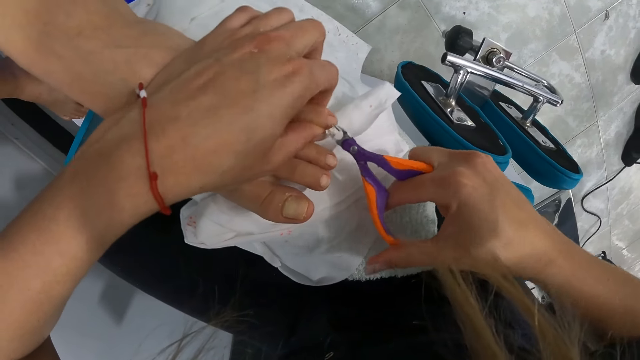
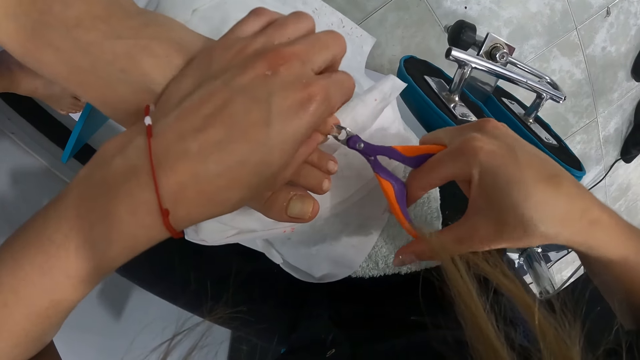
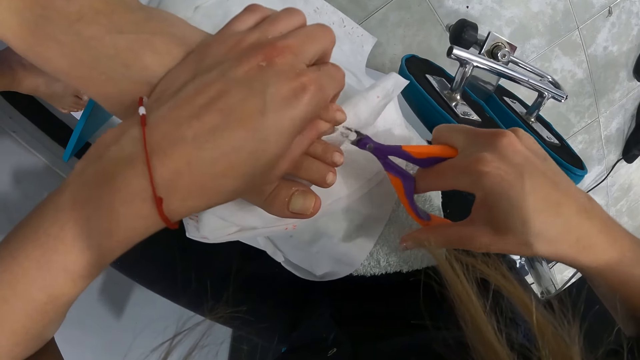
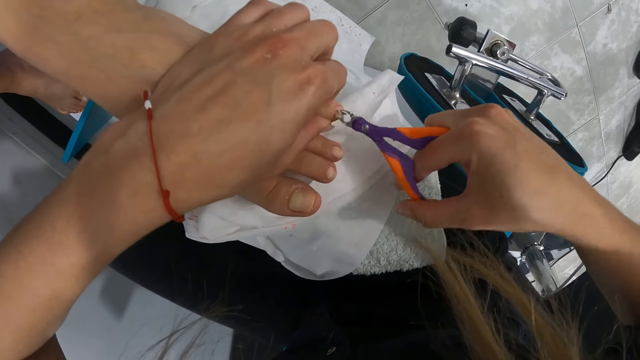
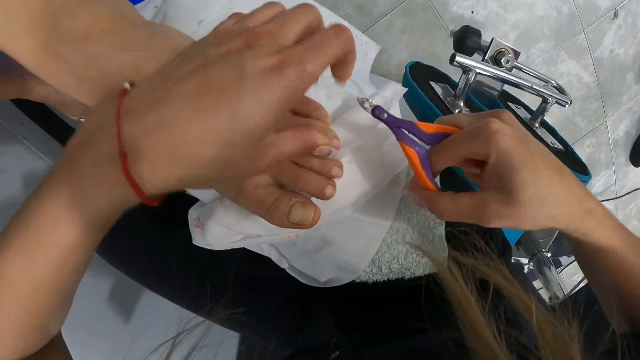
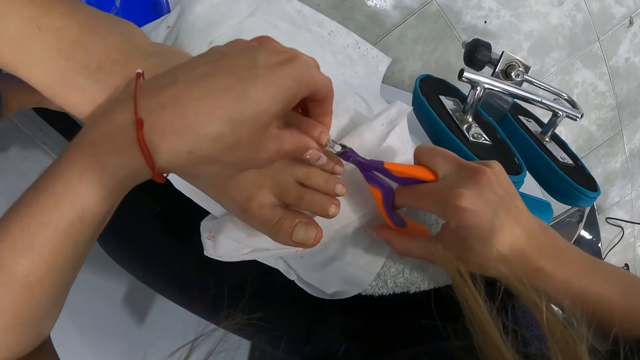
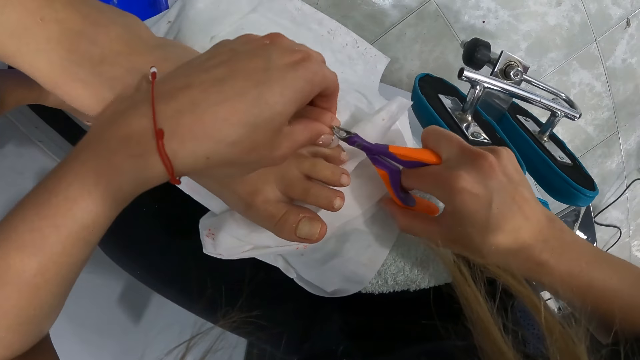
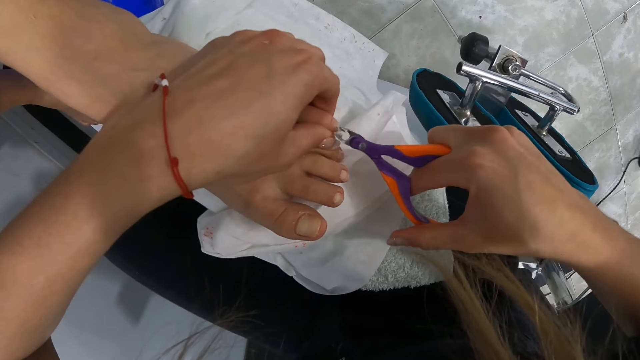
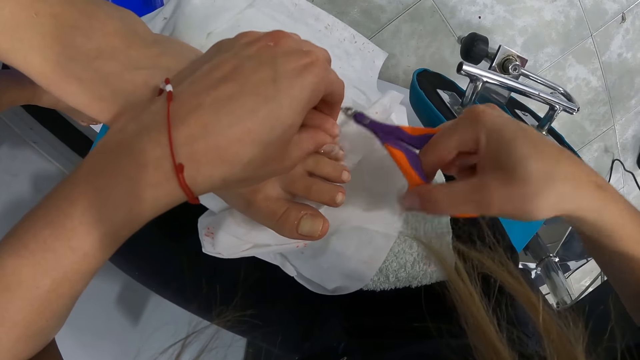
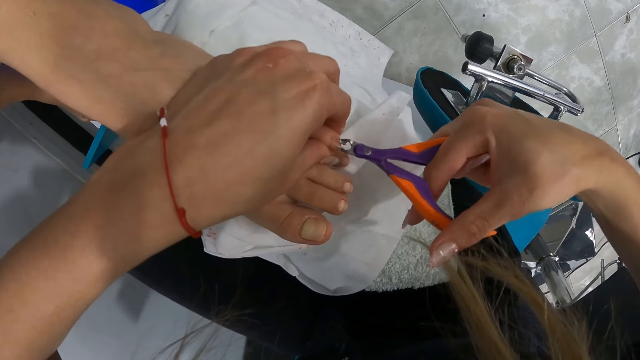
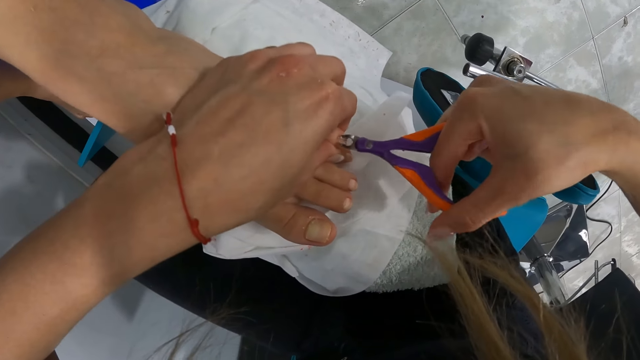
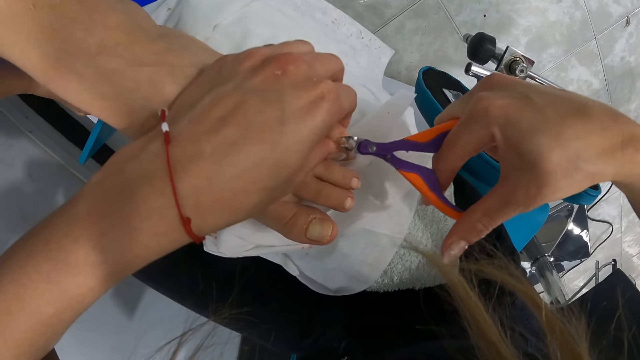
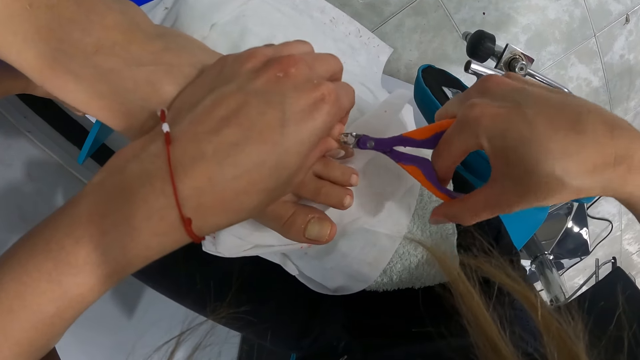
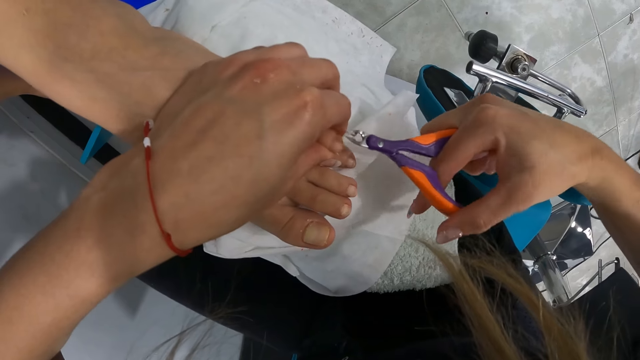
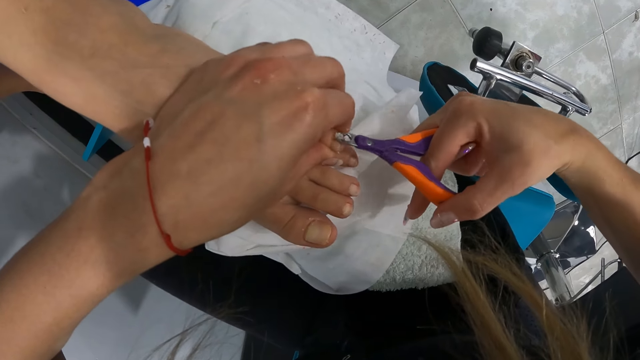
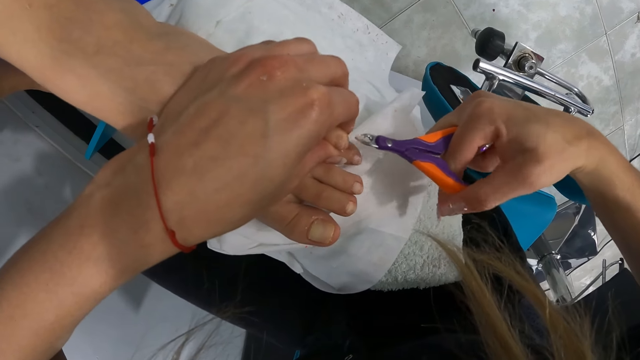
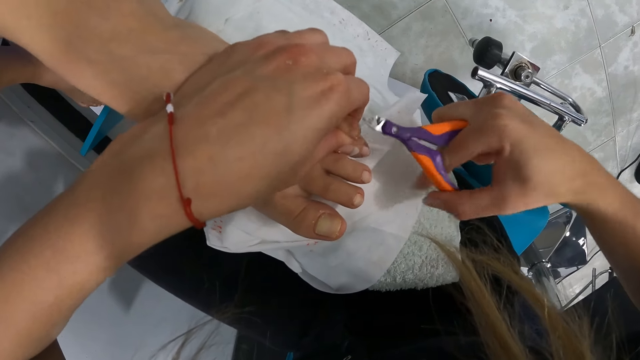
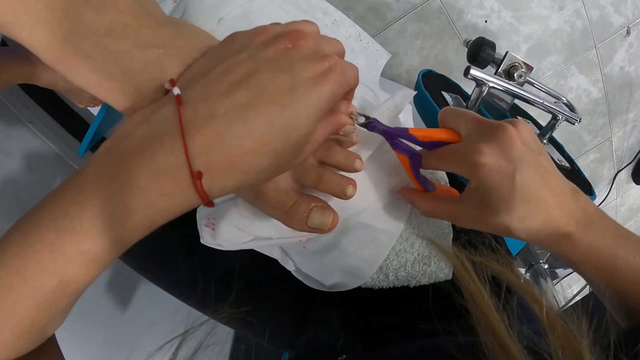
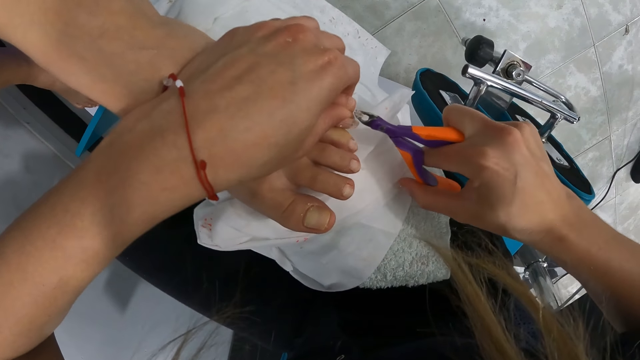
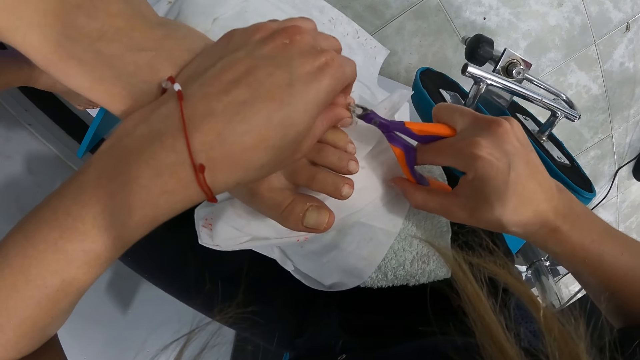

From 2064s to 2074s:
The camera wearer uses the nail clipper on the left toe of the woman with both hands.

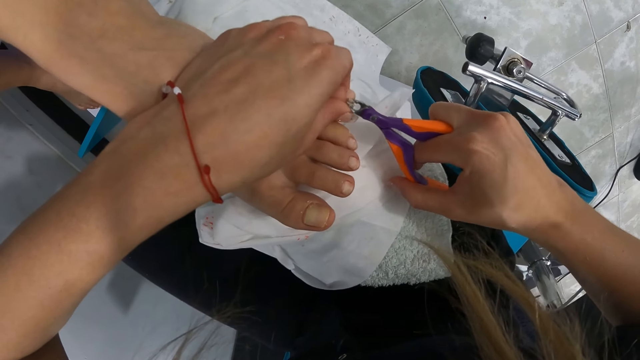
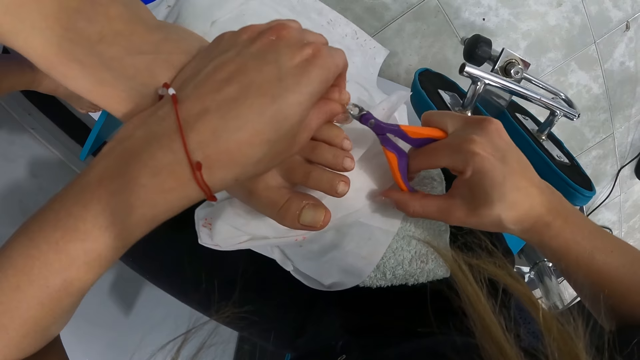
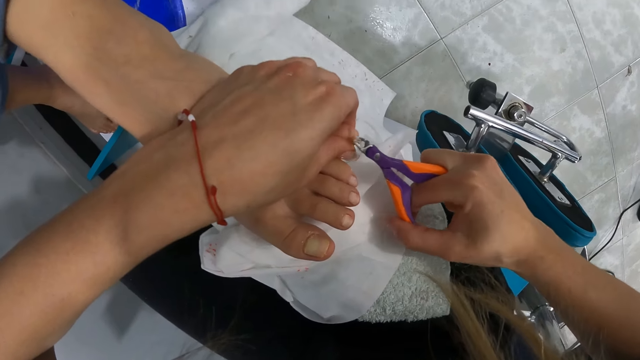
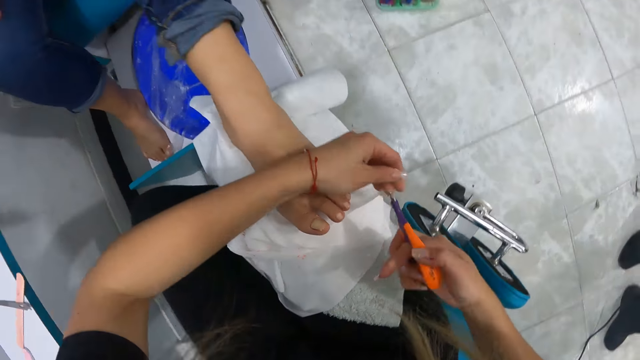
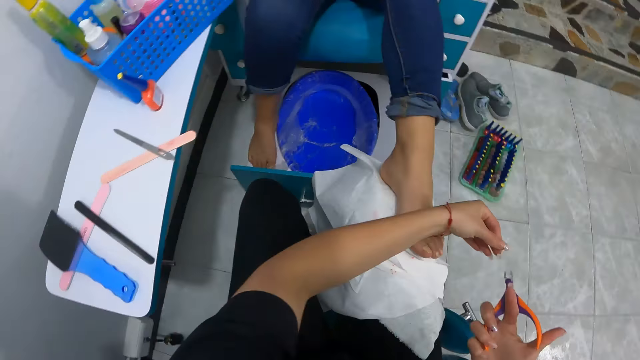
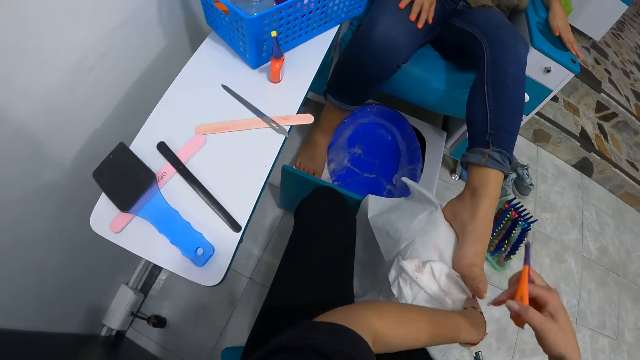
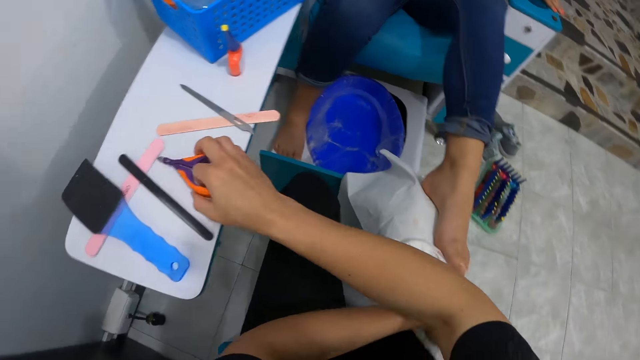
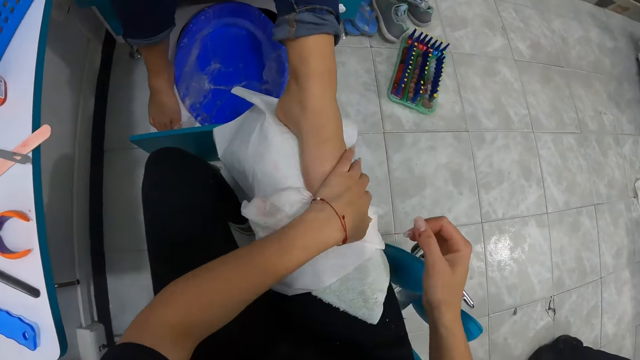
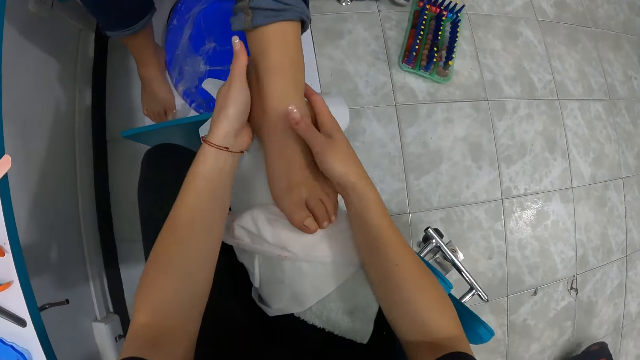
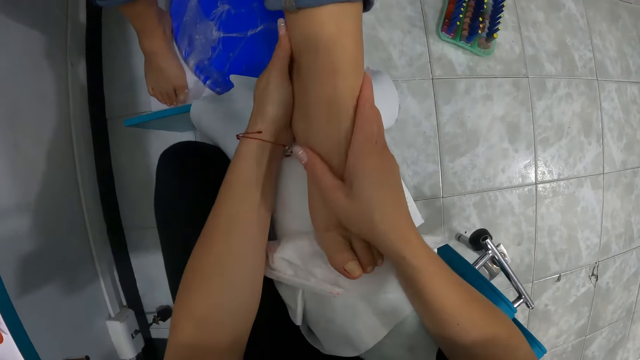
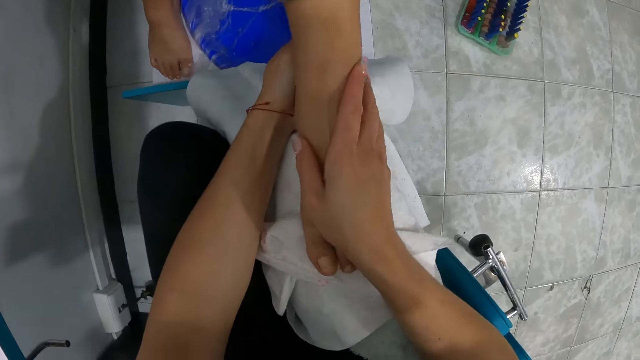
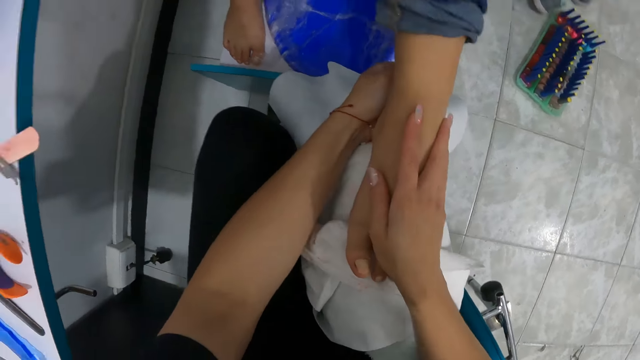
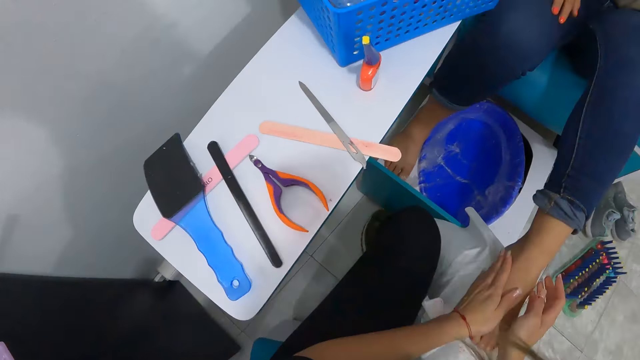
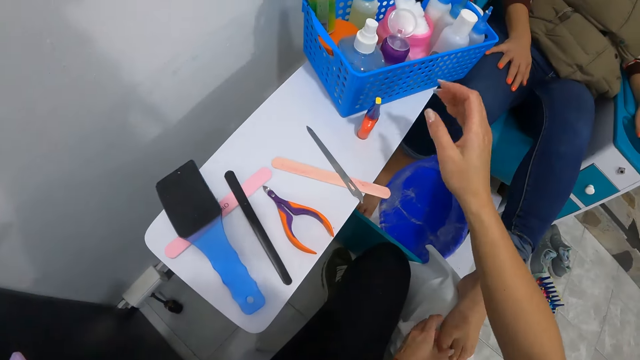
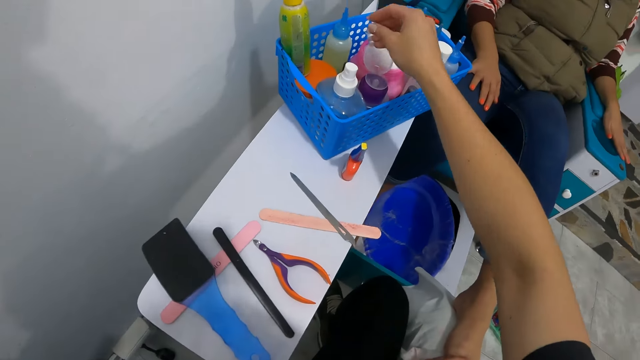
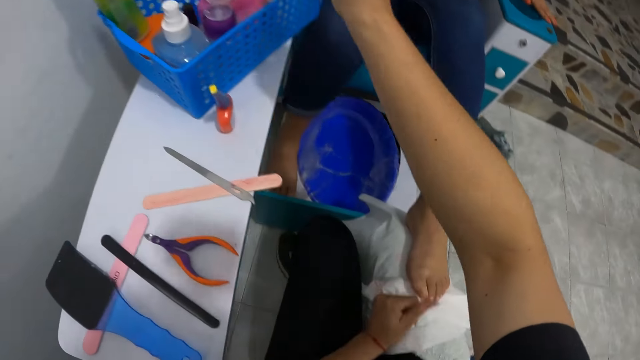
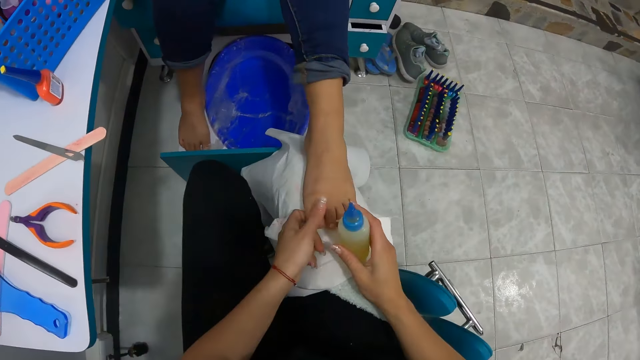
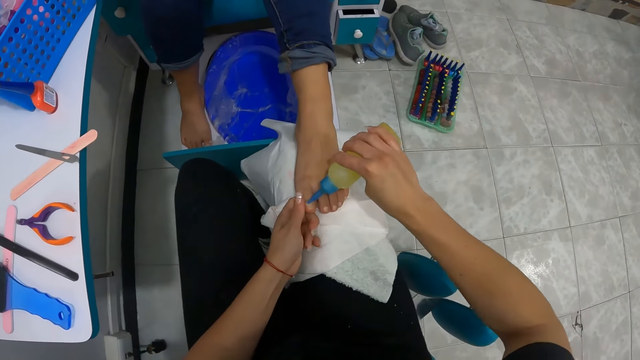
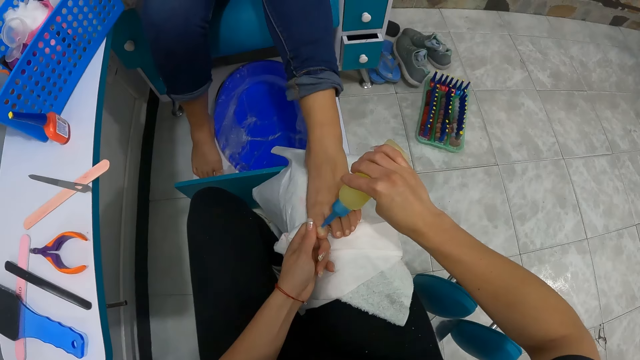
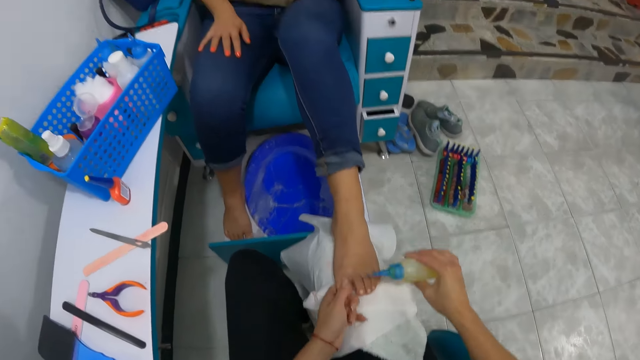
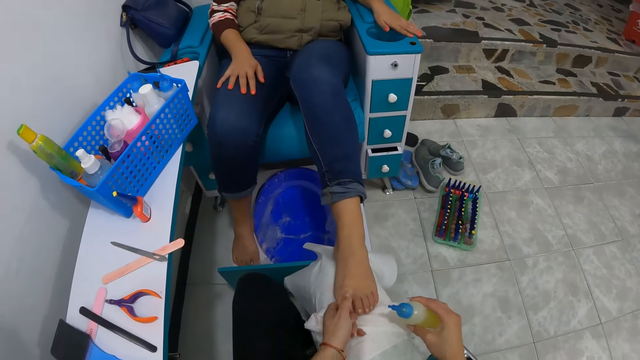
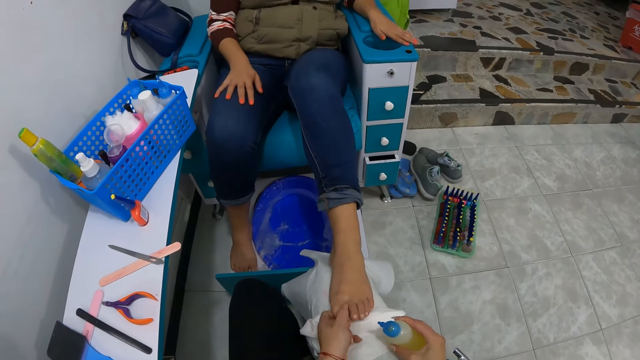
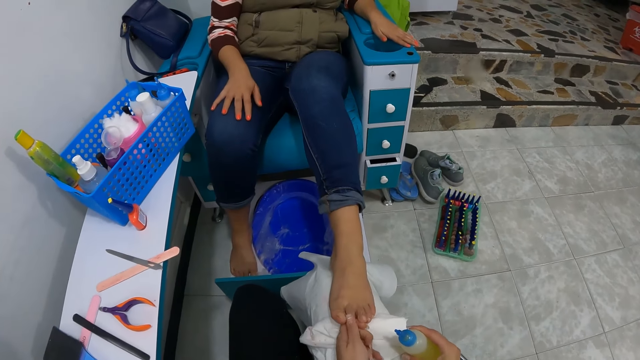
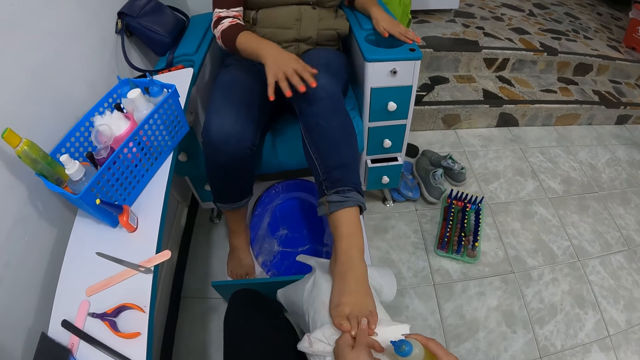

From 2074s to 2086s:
The camera wearer wipes the left leg of the woman with her left hand. She drops the nail clipper in her right hand on the shelf. She touches the leg of the woman with both hands. She picks a bottle from a basket on the shelf with her right hand. She applies liquid from the bottle on the left toe of the woman with her right hand. She smears the liquid on the left toes of the woman with her left hand.
